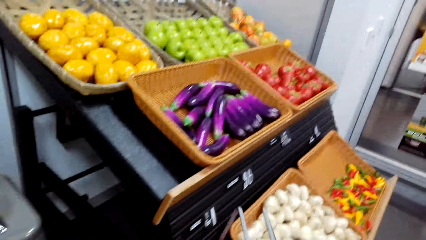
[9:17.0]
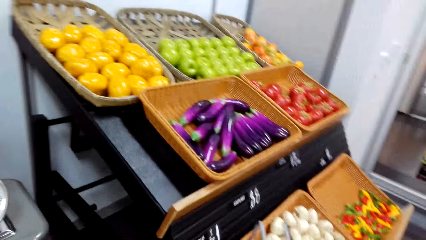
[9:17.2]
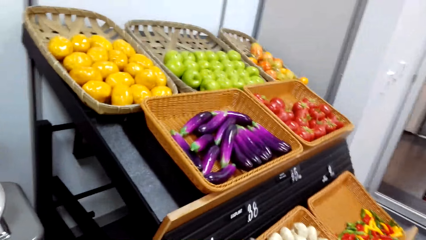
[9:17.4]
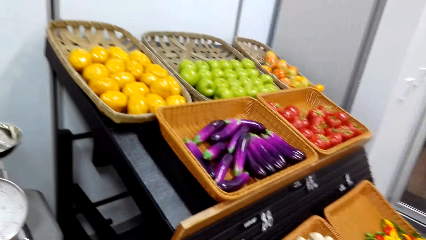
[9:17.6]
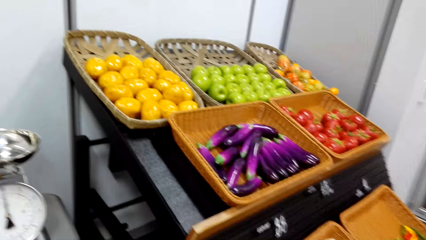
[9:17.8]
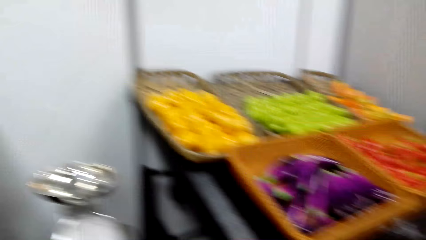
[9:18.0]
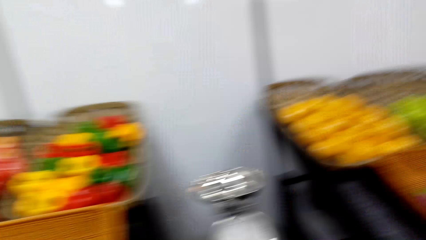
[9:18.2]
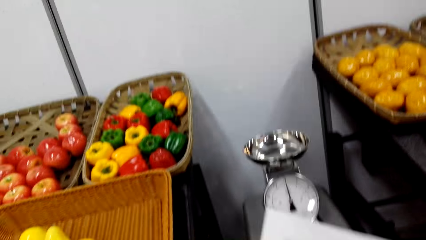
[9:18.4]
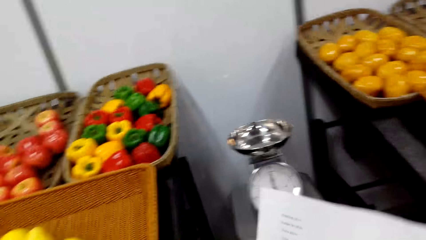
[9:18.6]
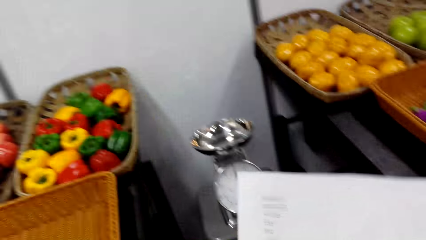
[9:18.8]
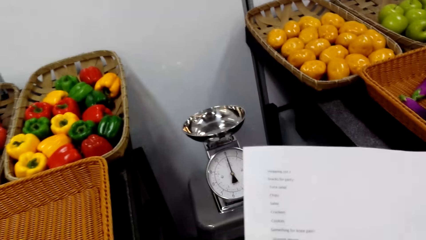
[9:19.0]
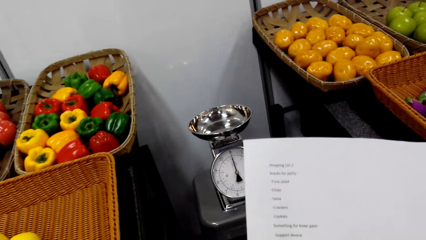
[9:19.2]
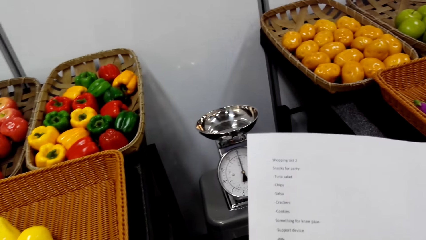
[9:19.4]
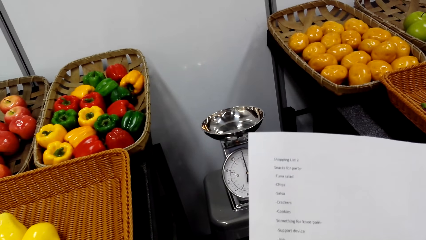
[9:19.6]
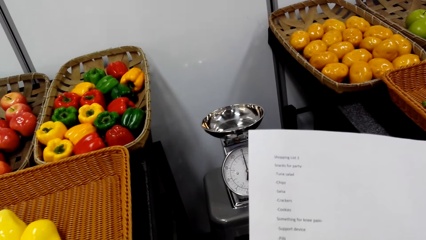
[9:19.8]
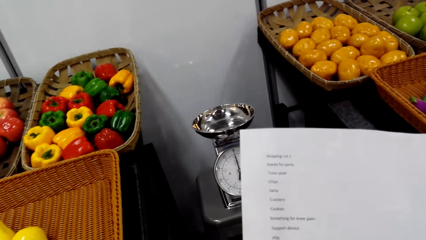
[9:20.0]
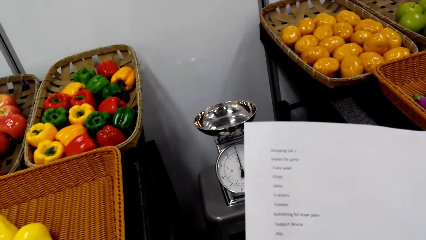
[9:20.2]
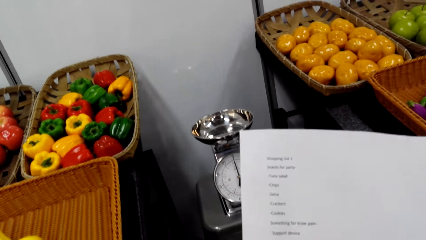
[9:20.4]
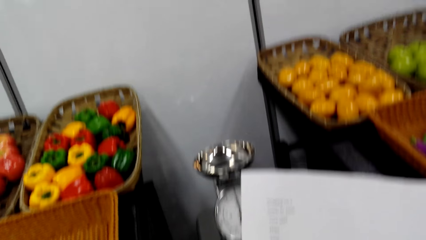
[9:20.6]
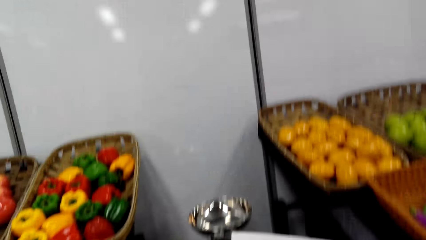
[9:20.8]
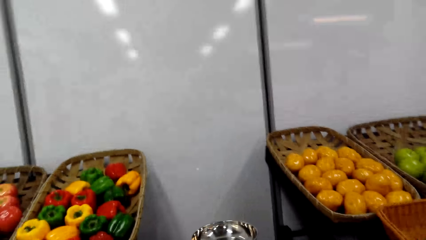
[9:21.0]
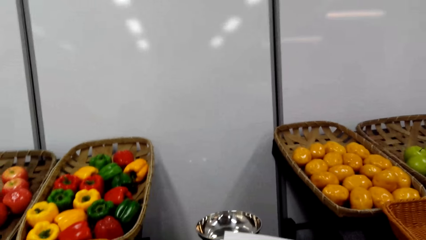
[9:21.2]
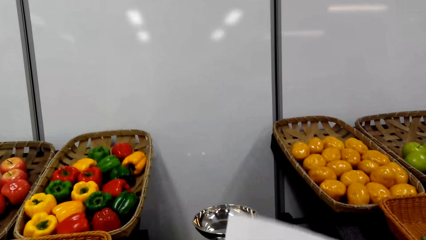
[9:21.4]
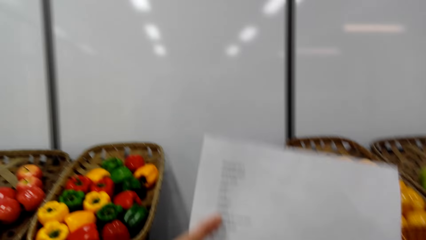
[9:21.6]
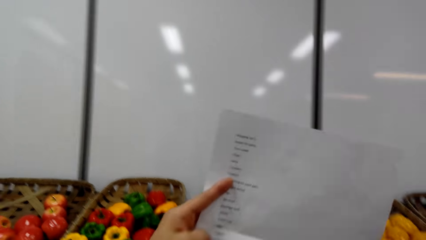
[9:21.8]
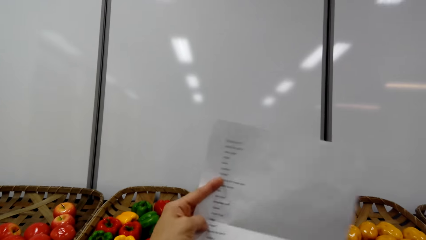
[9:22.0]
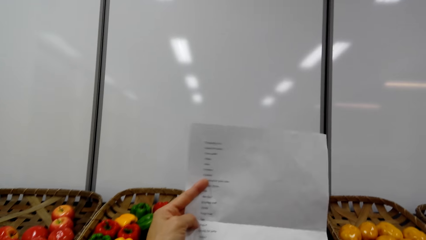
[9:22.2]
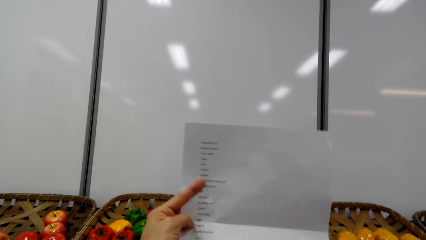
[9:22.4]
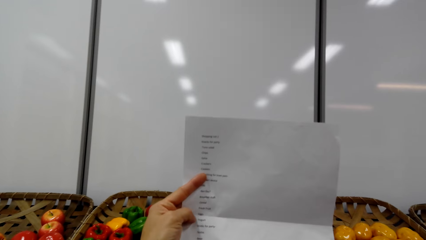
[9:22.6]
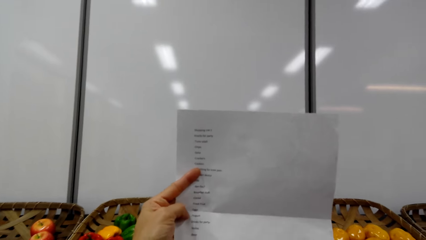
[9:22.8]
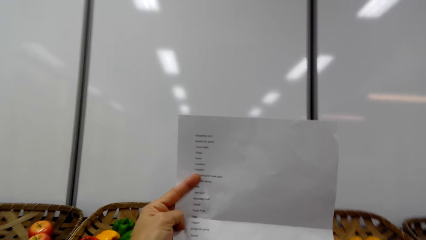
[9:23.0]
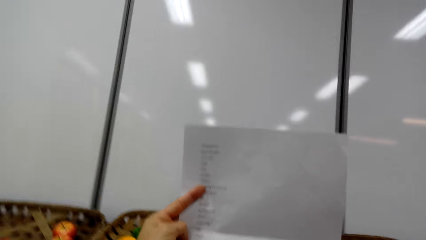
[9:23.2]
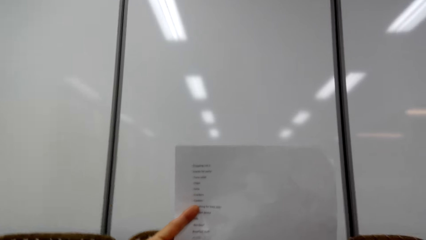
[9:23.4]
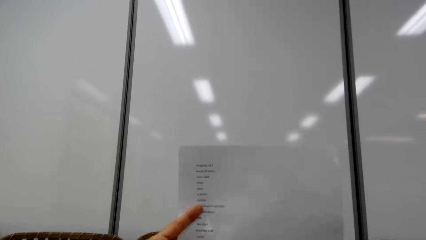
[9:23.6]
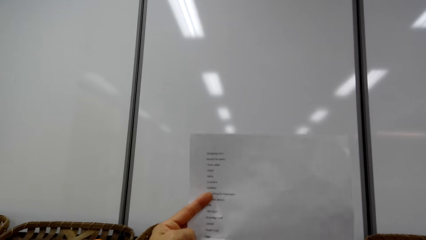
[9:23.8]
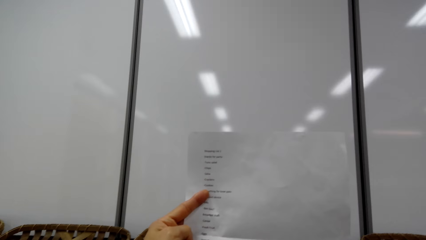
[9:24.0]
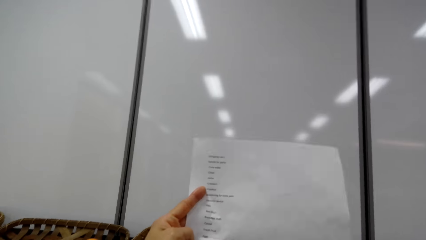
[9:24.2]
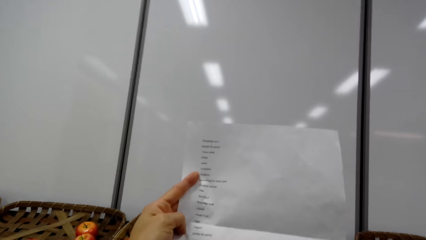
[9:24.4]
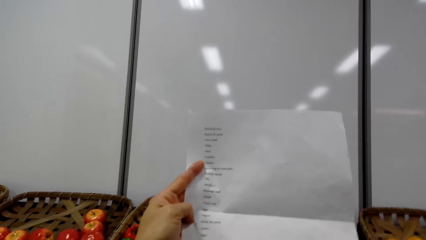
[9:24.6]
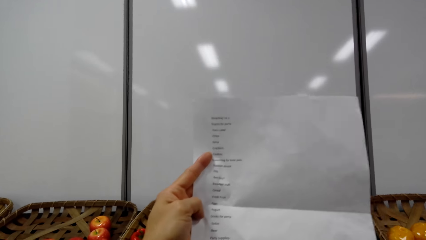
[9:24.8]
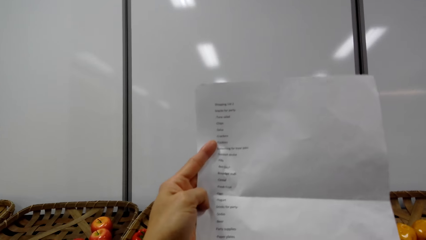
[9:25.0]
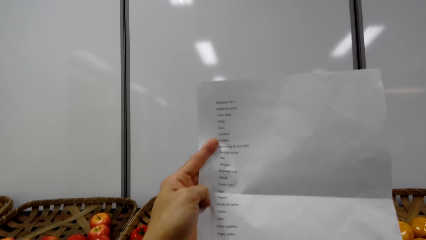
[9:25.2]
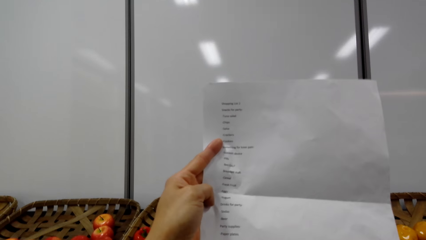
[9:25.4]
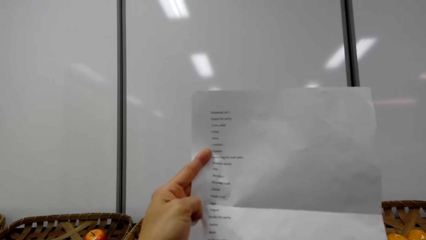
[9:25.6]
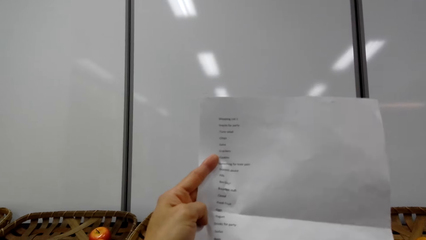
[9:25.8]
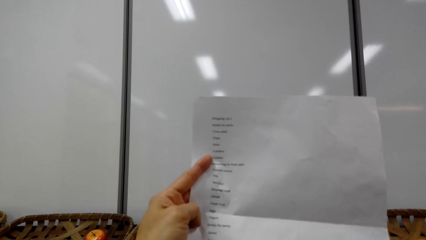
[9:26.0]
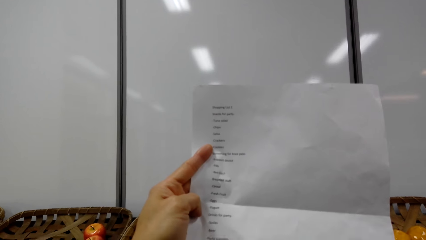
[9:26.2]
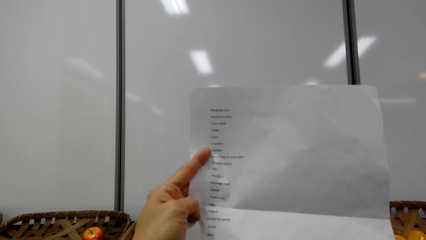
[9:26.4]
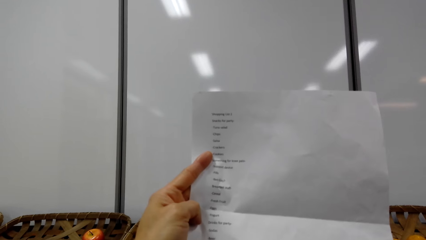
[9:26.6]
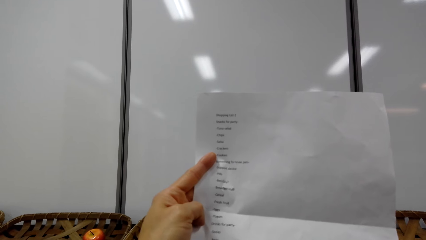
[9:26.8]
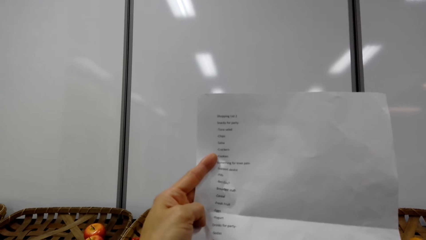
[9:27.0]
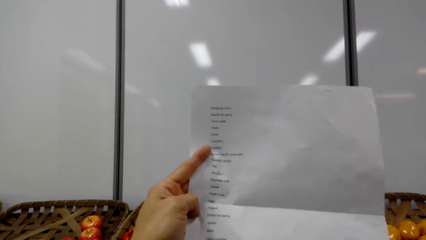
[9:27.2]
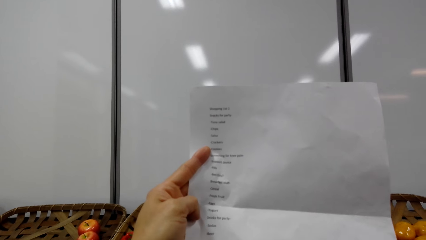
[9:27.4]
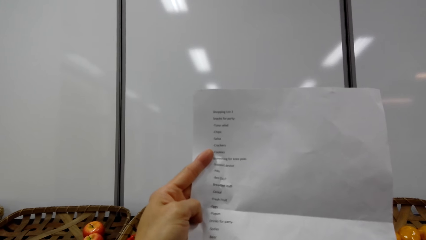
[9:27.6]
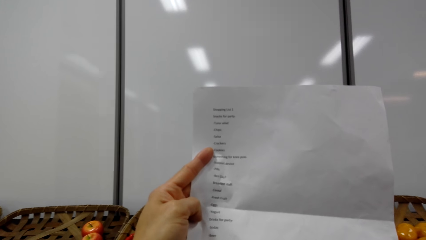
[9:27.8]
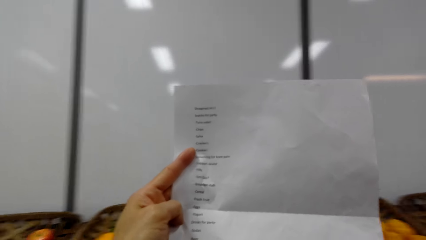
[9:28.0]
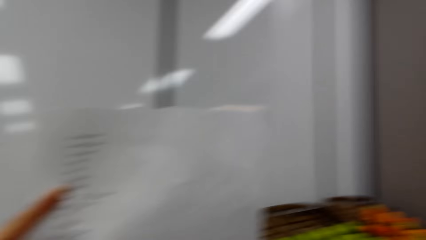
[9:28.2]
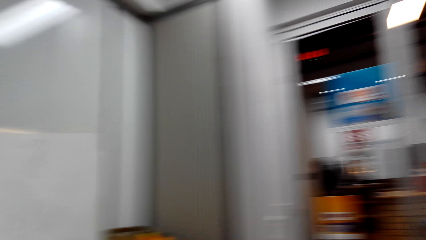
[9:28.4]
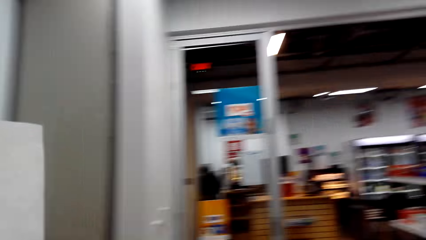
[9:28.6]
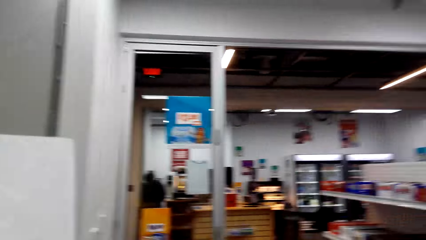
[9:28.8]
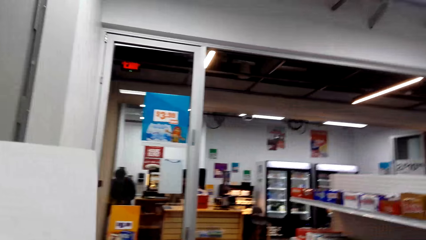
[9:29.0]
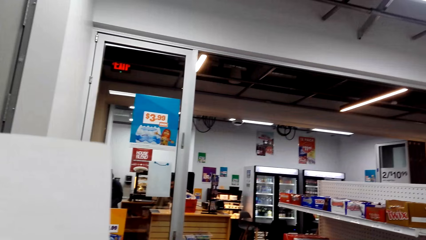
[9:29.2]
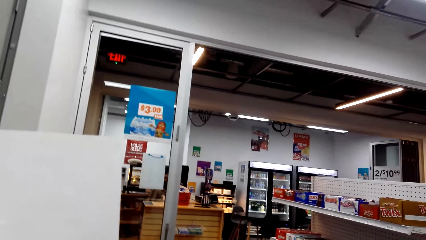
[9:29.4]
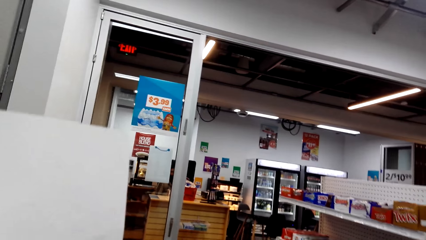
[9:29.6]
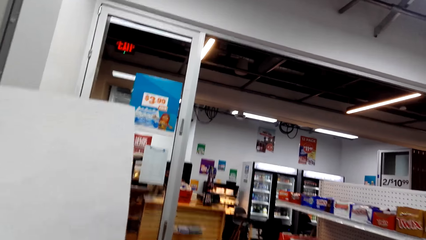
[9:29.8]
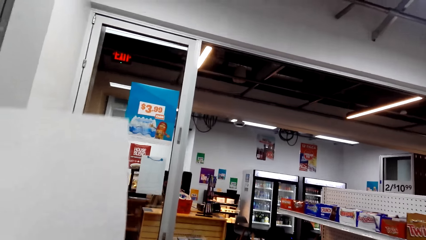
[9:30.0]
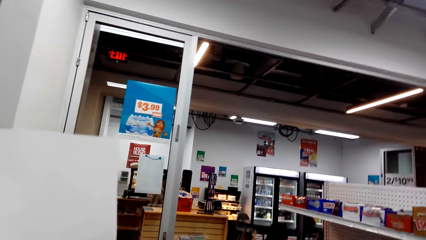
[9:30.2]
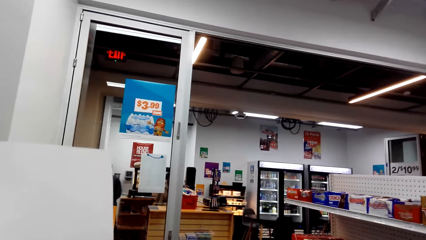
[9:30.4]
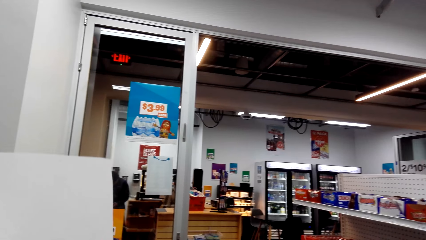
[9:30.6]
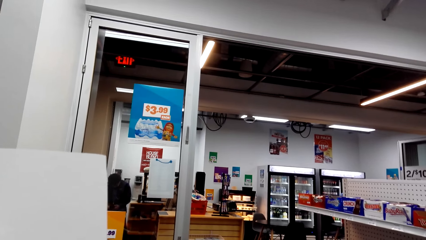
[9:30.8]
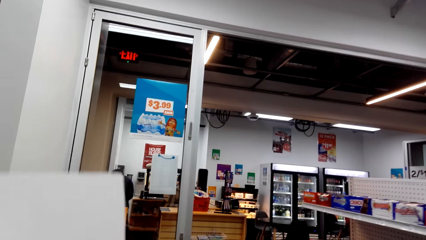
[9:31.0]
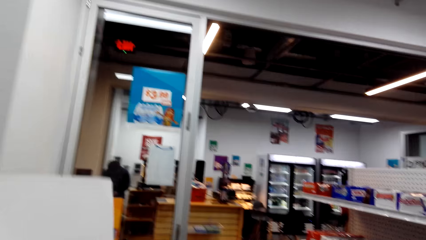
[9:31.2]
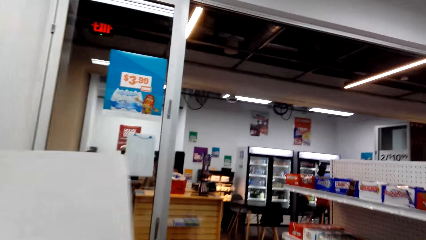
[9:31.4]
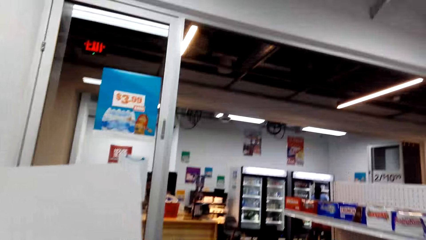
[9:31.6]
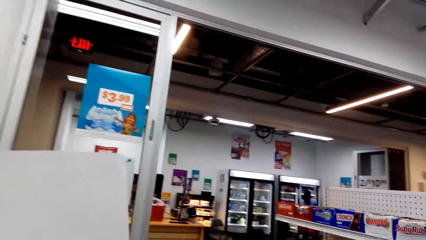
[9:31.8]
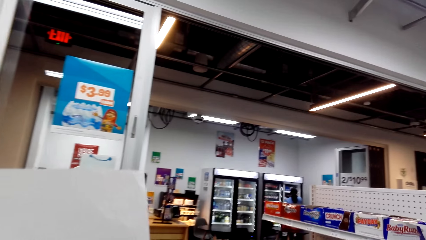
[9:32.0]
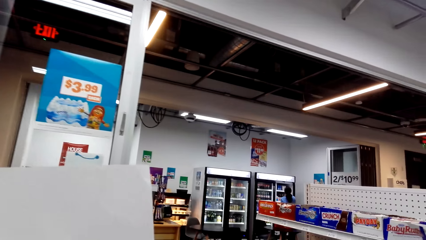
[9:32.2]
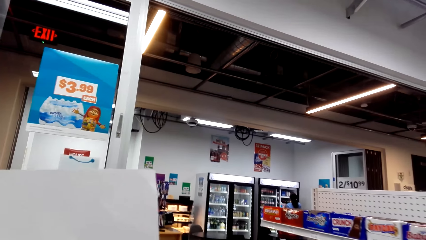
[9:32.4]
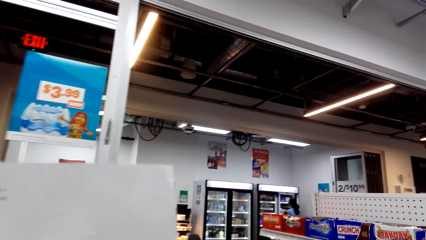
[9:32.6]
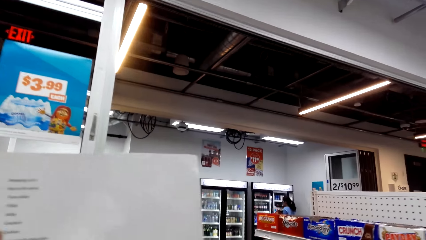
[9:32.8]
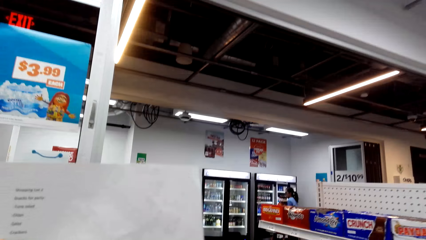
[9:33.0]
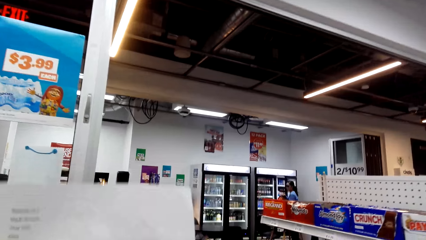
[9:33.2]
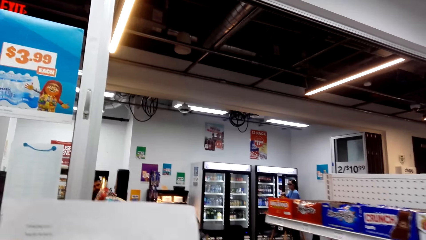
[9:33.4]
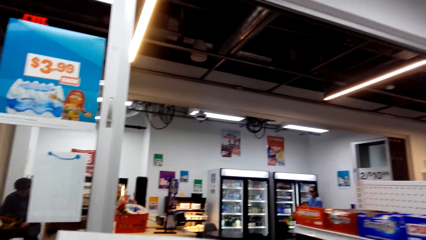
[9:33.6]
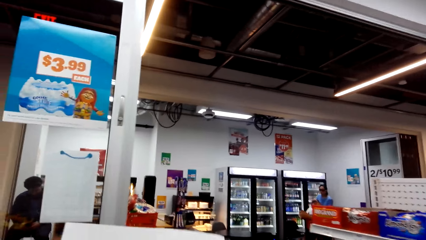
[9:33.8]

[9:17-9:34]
The camera wearer puts the carry bag on his basket. He holds the record lists. He looks at the record list. He walks around the shop.
